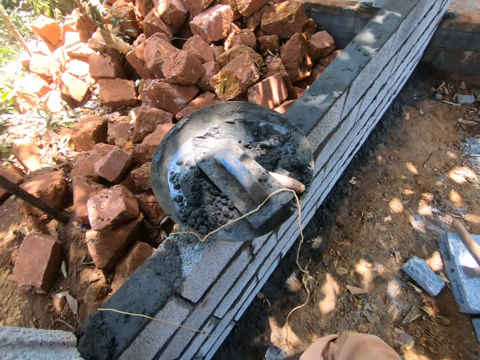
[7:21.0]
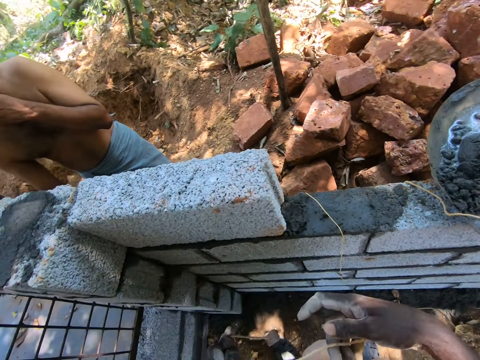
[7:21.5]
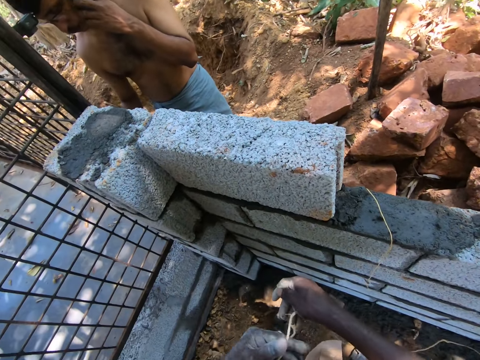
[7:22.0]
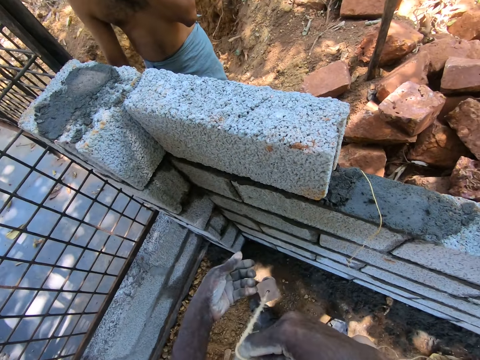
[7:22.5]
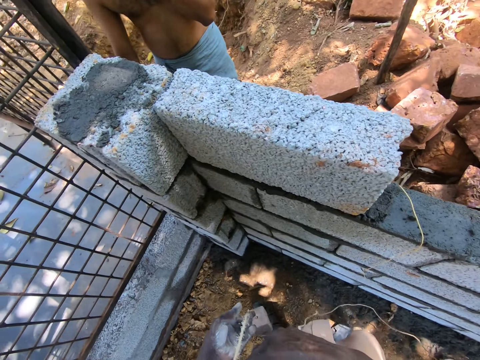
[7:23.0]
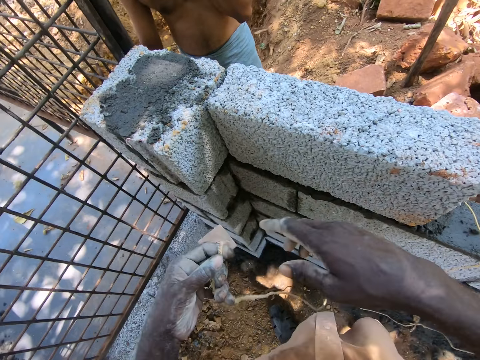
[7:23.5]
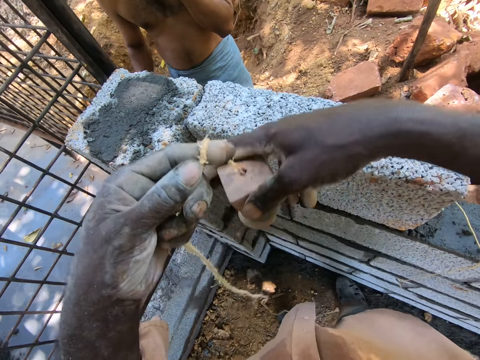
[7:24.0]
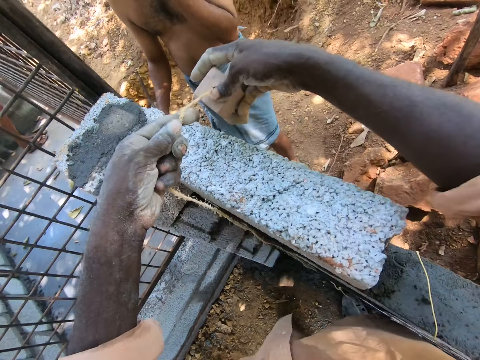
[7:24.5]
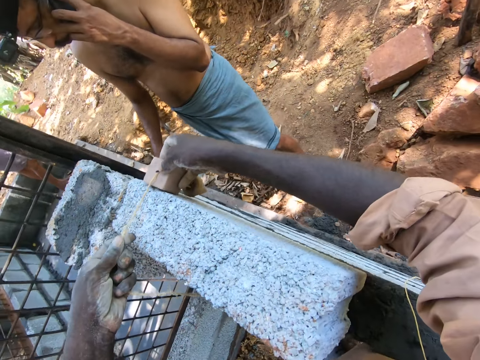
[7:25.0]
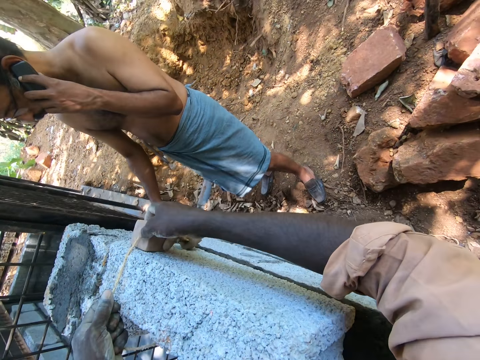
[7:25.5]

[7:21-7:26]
The camera wearer places the string on the stone. They measure the wall with the plumb bob.

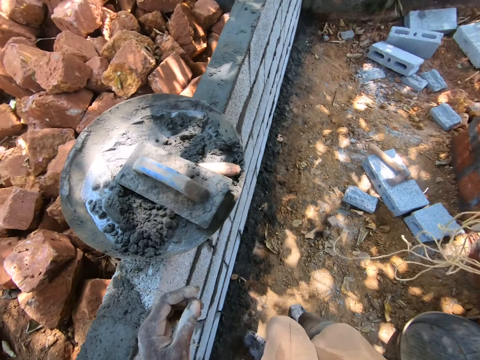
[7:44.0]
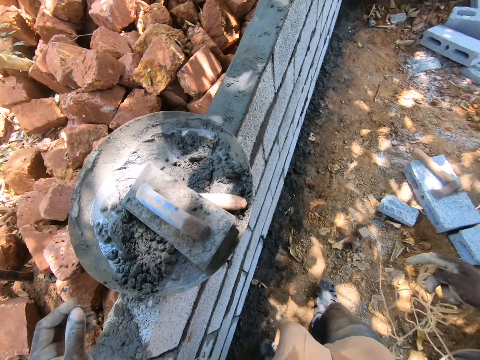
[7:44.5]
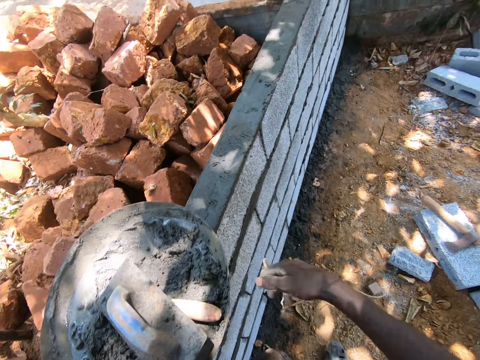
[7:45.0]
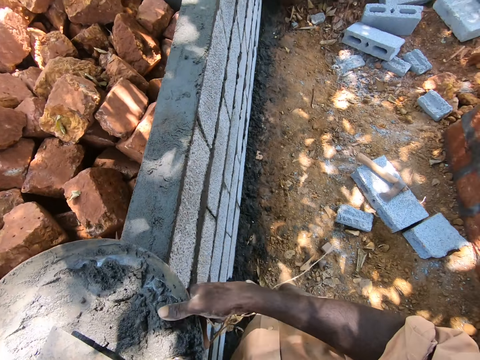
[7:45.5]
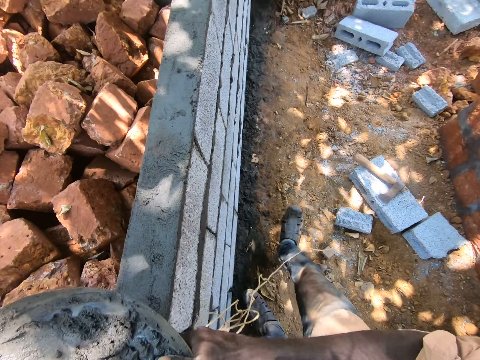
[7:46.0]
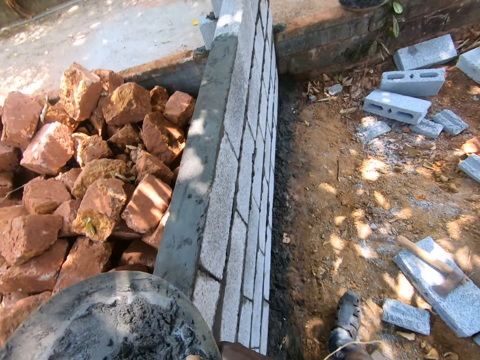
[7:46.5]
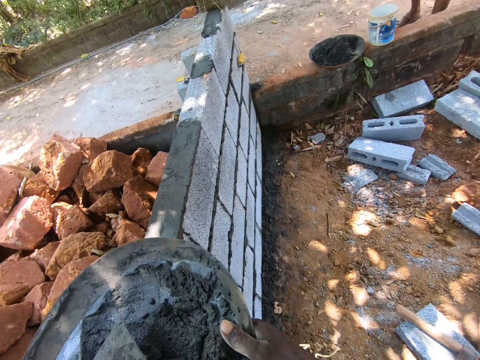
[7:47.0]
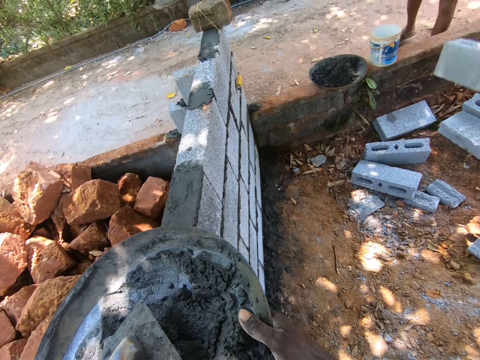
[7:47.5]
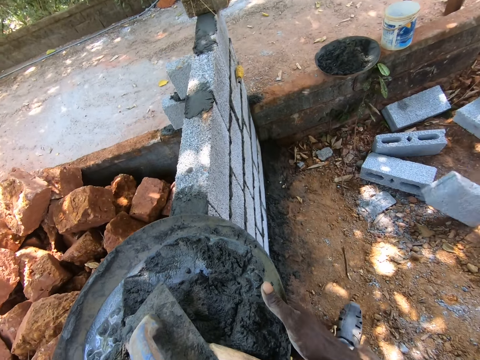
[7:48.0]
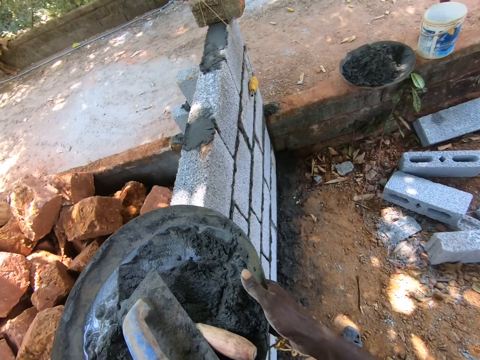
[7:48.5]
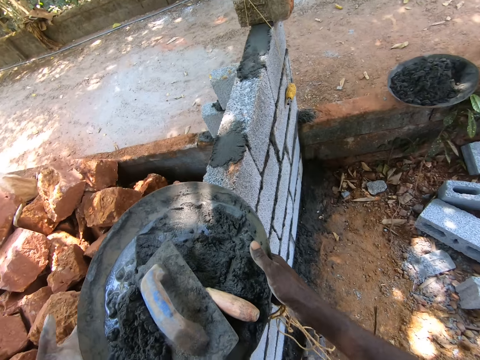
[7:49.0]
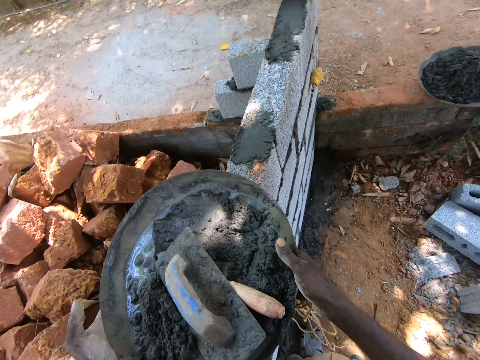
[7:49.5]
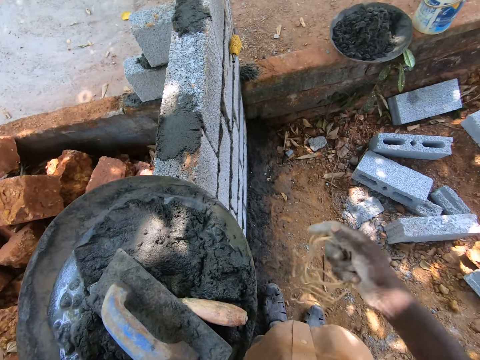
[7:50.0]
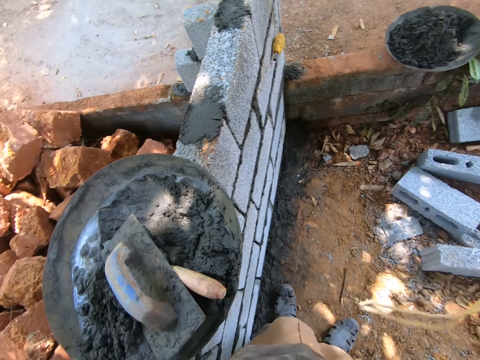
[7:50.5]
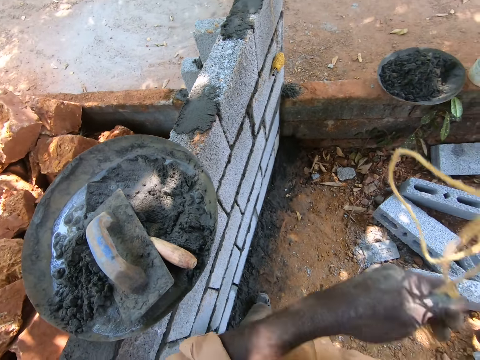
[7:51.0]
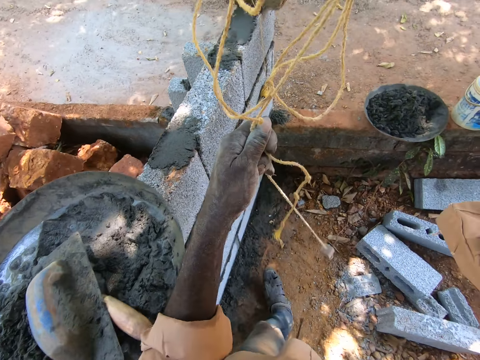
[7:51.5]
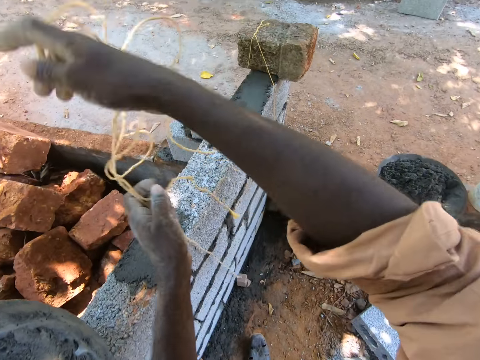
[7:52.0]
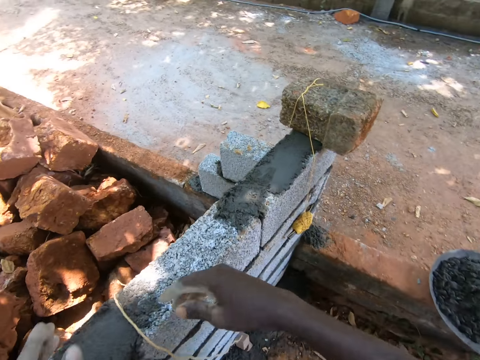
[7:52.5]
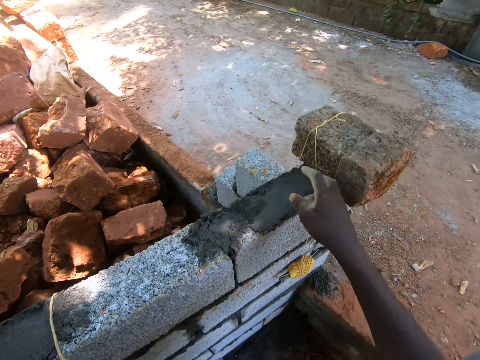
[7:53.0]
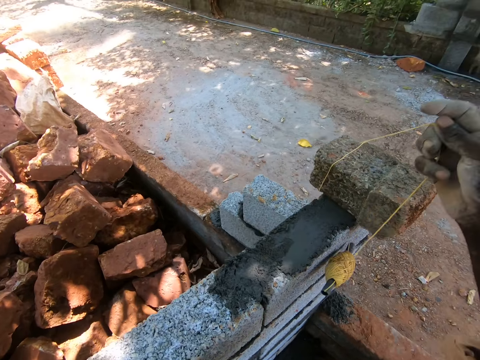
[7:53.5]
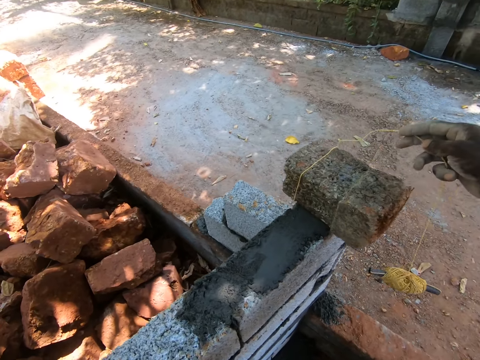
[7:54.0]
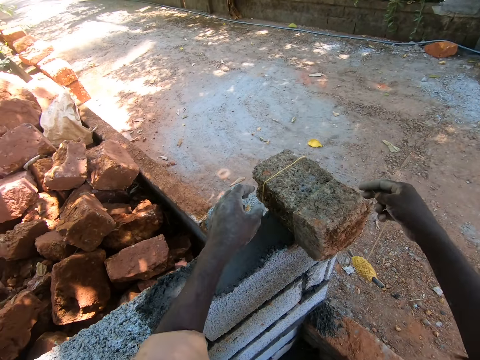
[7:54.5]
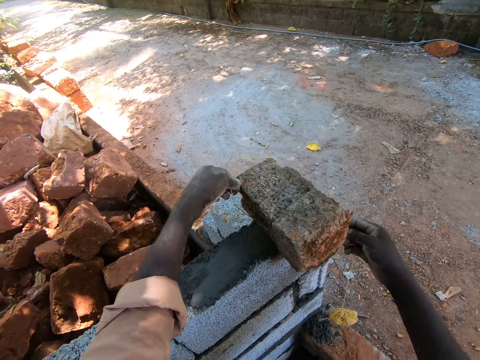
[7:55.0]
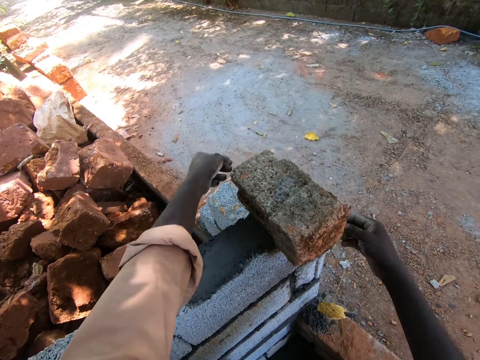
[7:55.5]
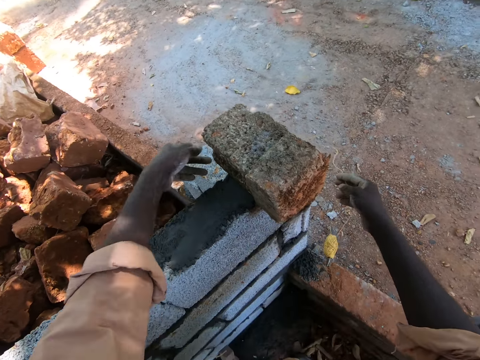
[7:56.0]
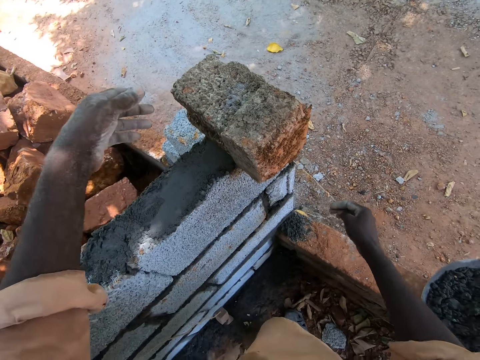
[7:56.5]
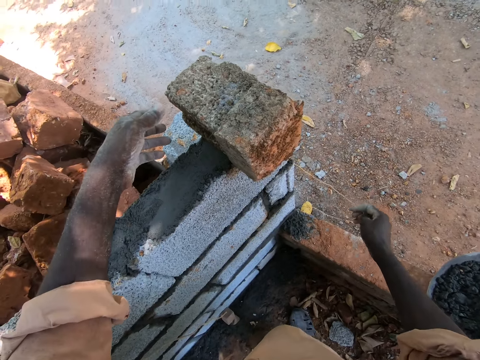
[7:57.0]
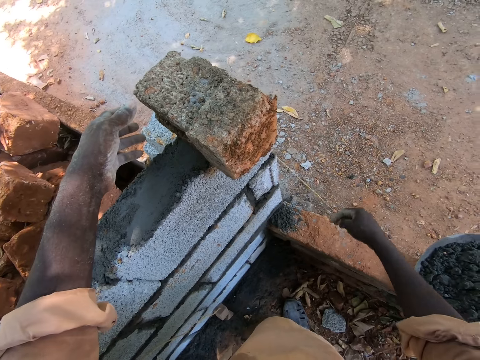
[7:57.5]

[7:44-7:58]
The camera wearer picks up the steel basin. They move the basin with mortar on the wall. They walk around. They place the steel basin on stones. They move around. They hang the plumb bob thread on the wall. They place the string on the stone. They pick up a thread on the wall. They unroll the thread from the block.

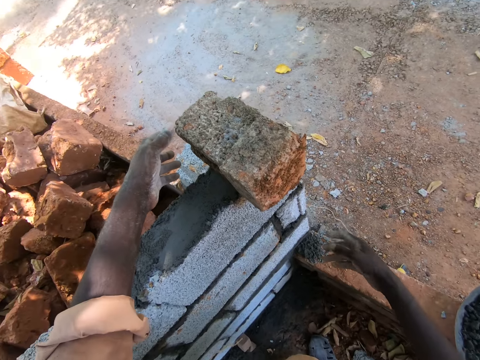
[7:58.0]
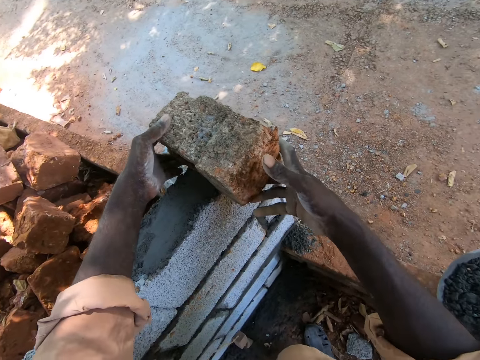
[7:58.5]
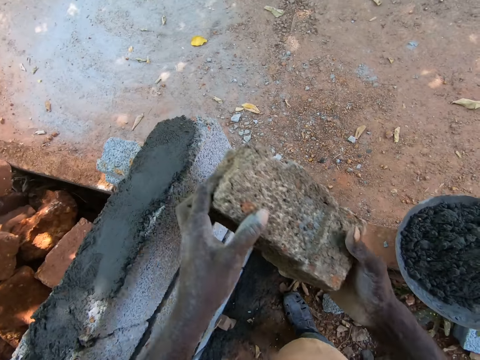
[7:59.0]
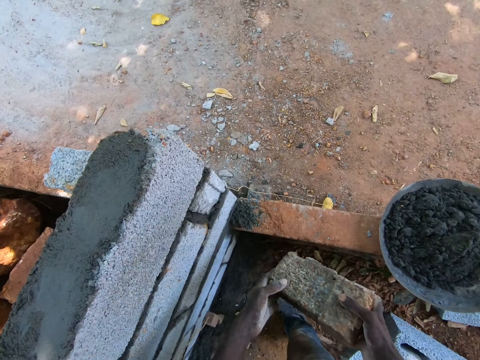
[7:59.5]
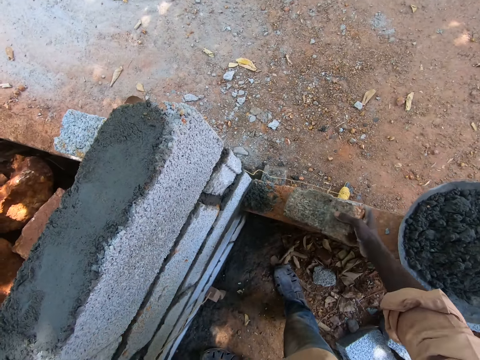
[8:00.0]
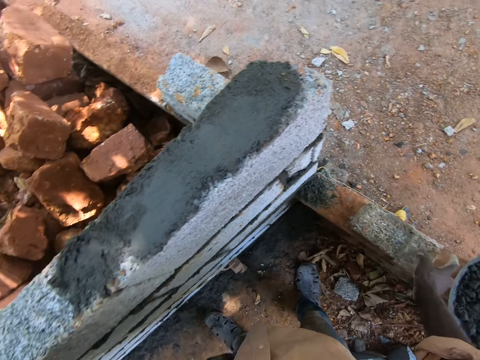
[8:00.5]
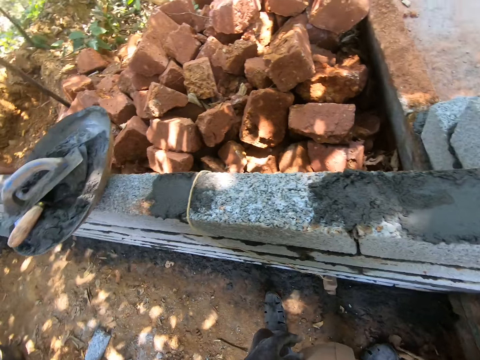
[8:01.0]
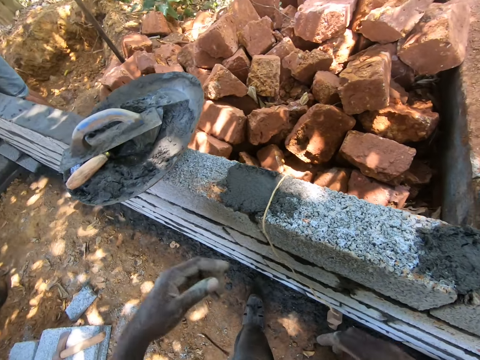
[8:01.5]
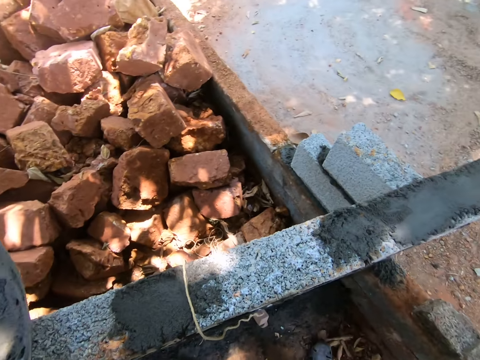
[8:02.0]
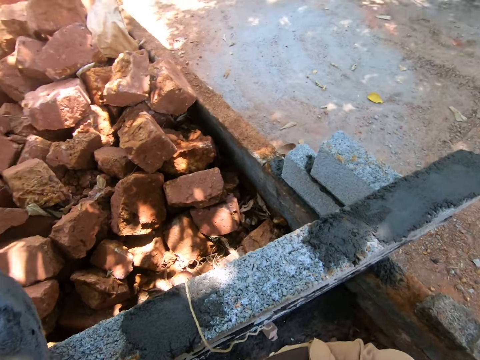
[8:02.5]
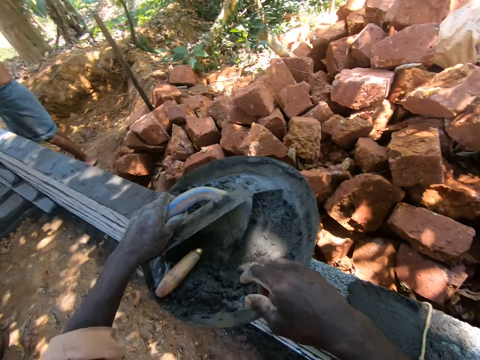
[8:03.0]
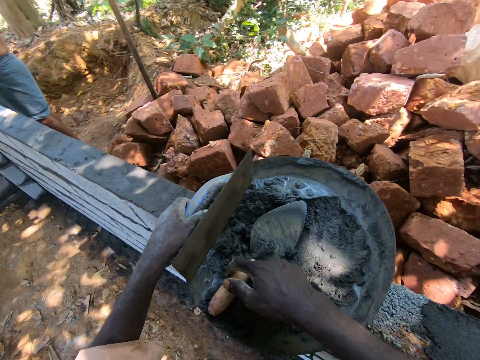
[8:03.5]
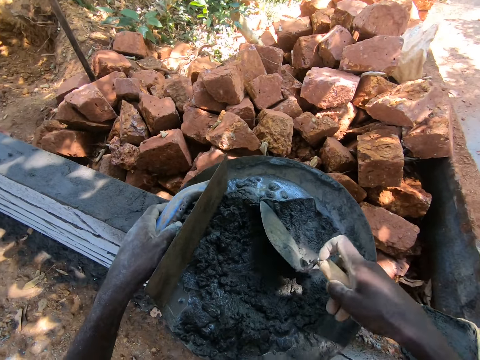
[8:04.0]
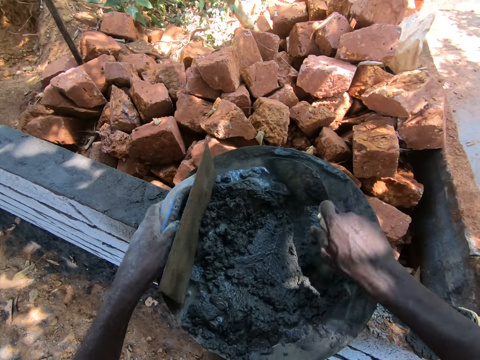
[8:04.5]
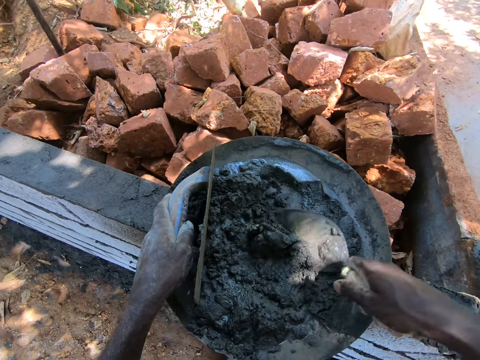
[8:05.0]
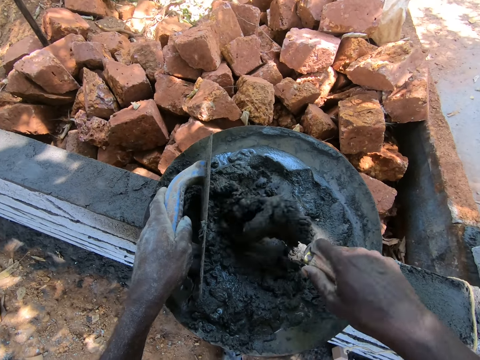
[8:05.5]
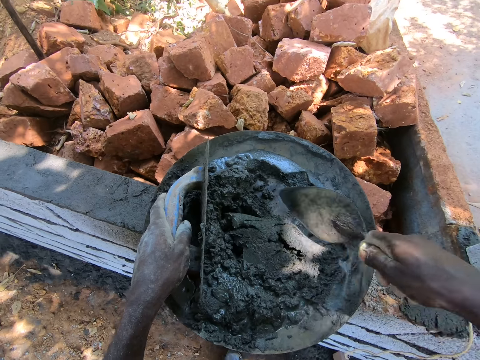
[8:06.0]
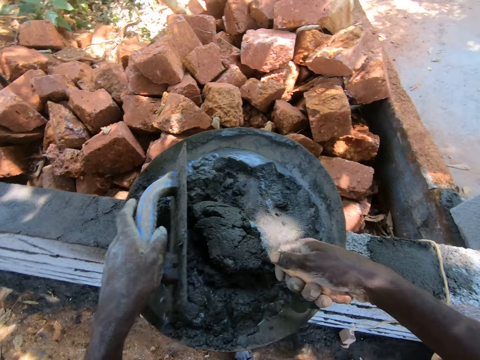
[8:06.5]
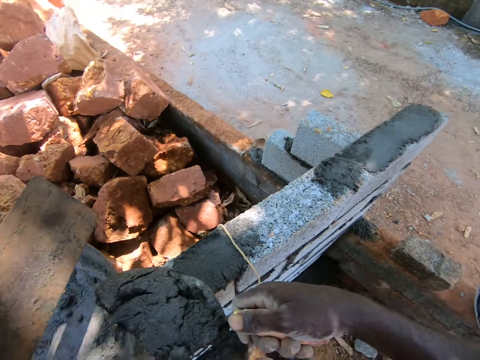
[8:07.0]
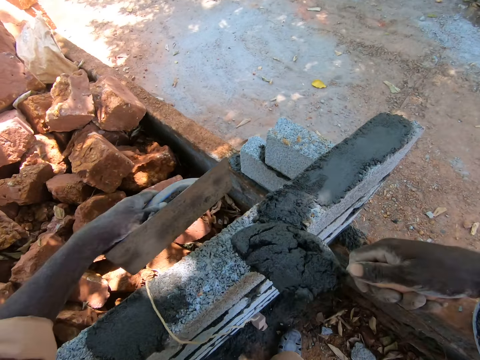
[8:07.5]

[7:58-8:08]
The camera wearer picks up a block from the wall. They put the block on the floor. They pick up the wooden float from the basin with a trowel. They mix the mortar in the basin. They scoop cement with the trowel. They pour the cement on the basin. They scoop the mortar from the basin with the trowel.
